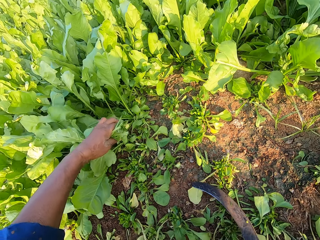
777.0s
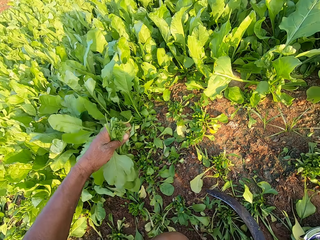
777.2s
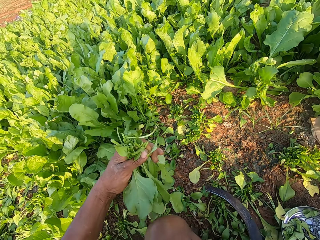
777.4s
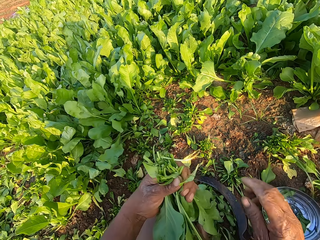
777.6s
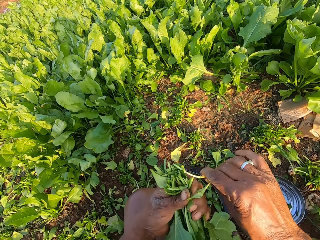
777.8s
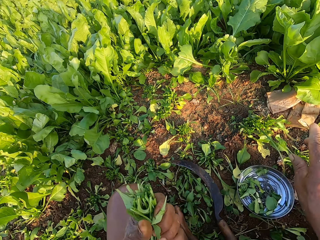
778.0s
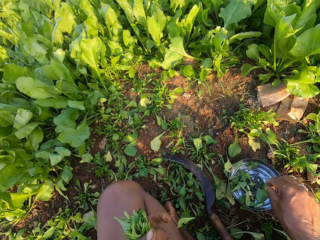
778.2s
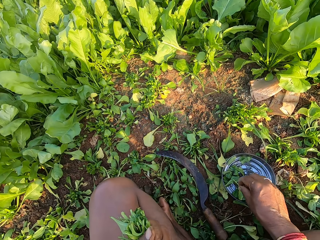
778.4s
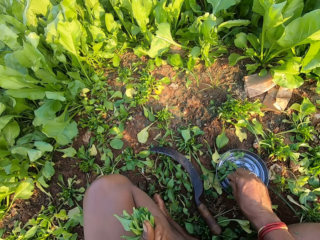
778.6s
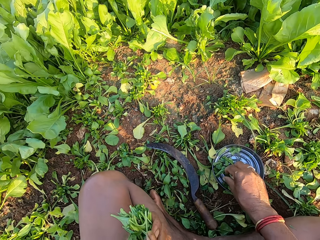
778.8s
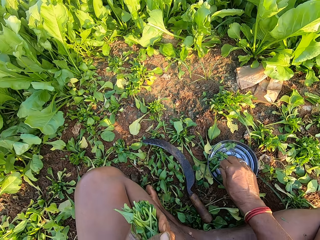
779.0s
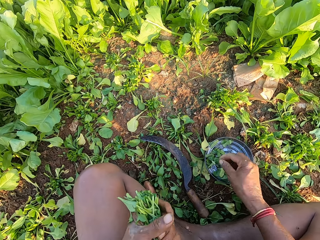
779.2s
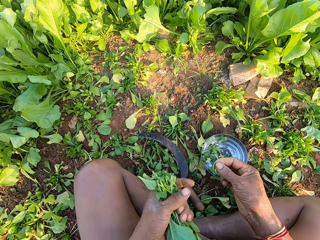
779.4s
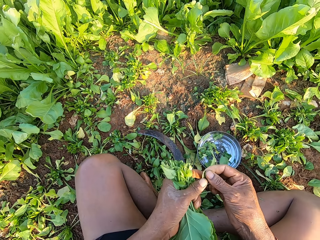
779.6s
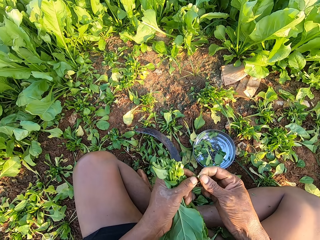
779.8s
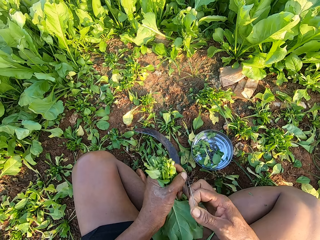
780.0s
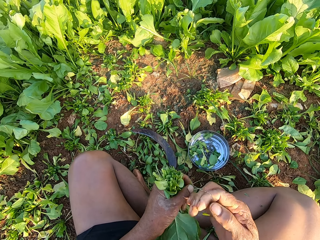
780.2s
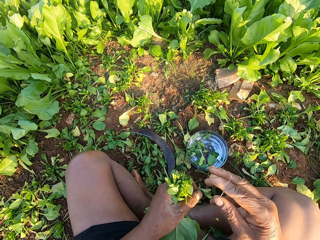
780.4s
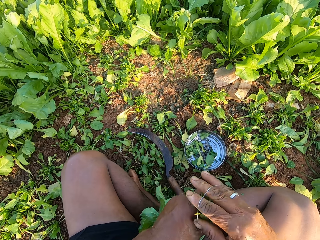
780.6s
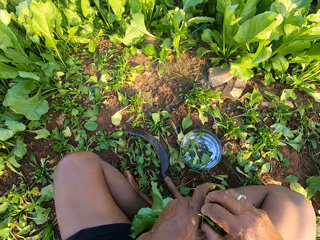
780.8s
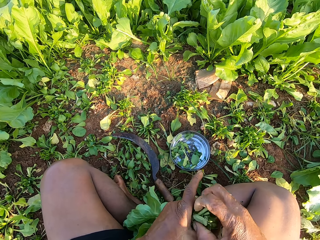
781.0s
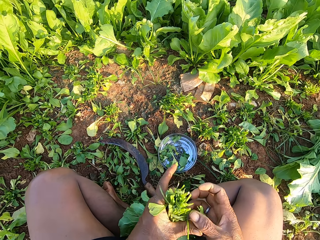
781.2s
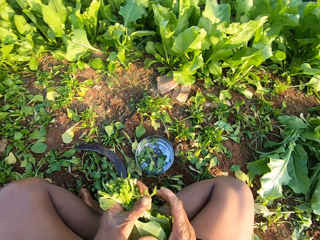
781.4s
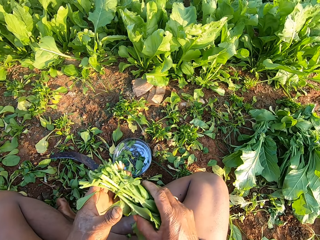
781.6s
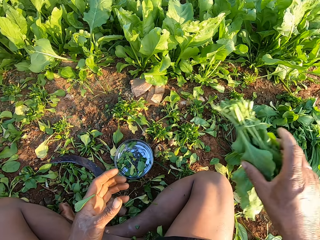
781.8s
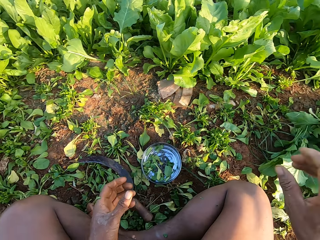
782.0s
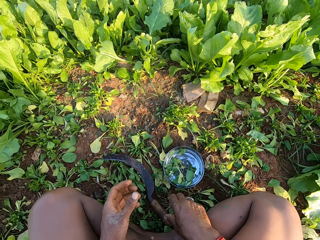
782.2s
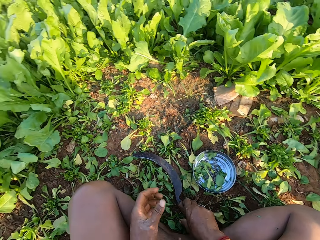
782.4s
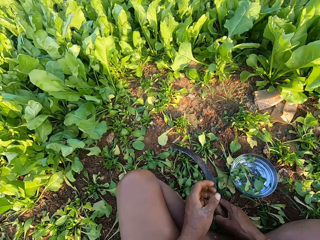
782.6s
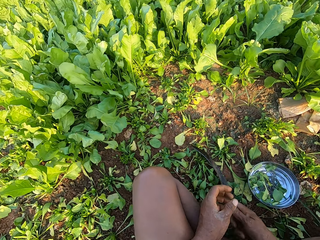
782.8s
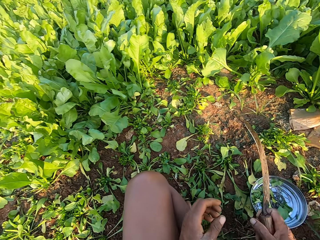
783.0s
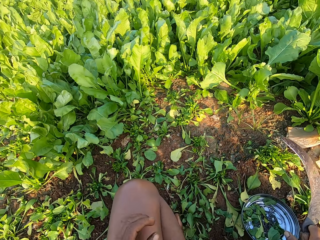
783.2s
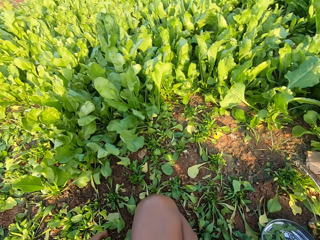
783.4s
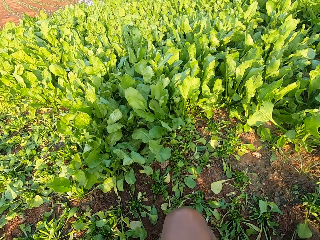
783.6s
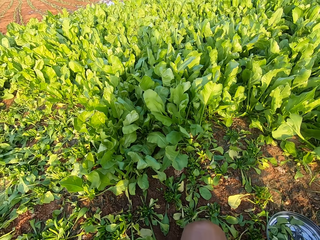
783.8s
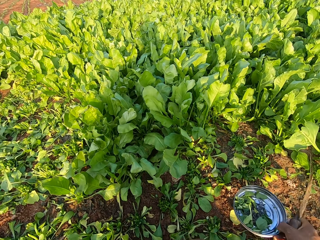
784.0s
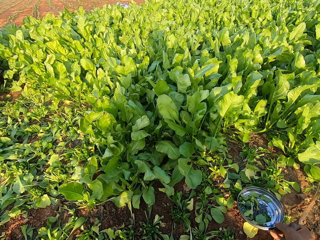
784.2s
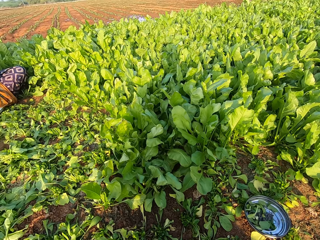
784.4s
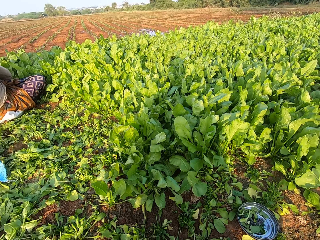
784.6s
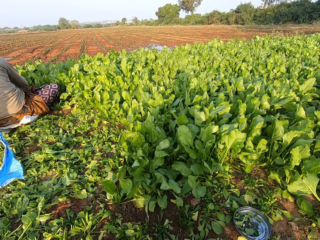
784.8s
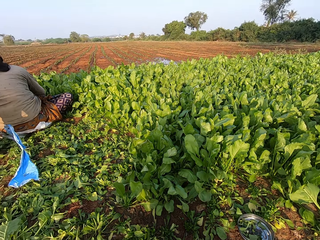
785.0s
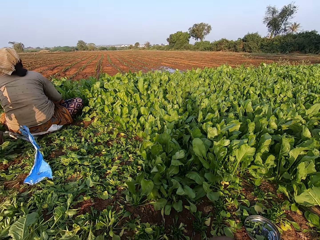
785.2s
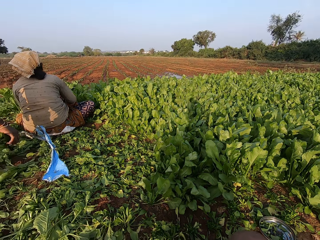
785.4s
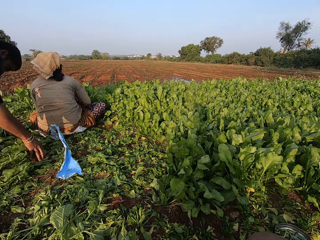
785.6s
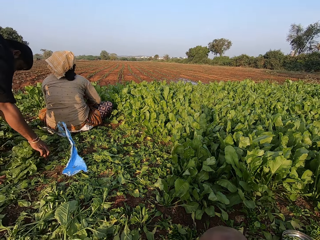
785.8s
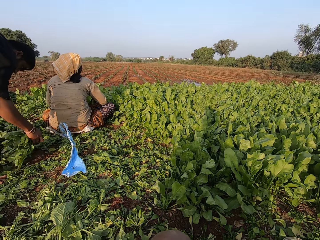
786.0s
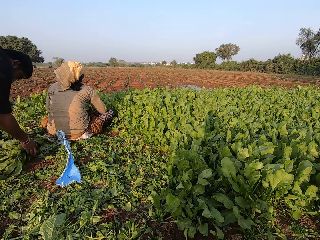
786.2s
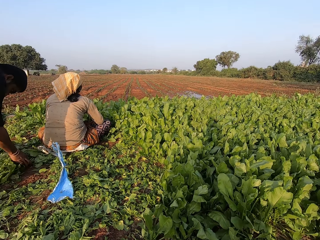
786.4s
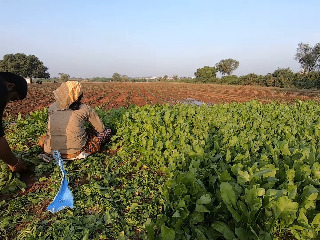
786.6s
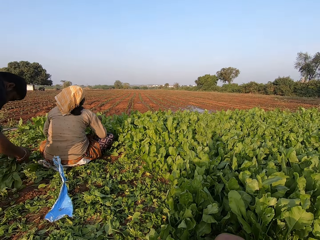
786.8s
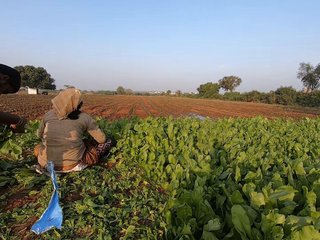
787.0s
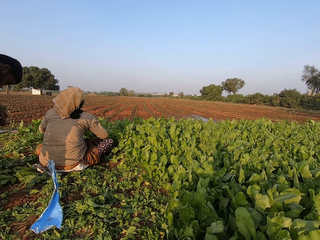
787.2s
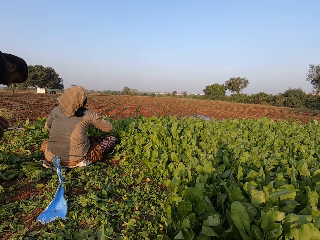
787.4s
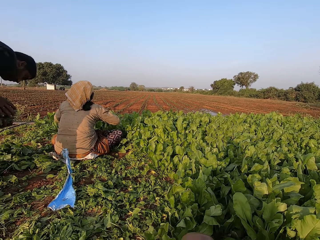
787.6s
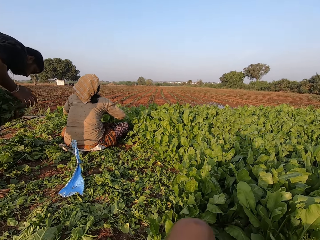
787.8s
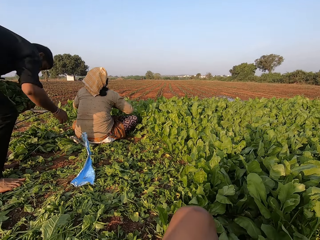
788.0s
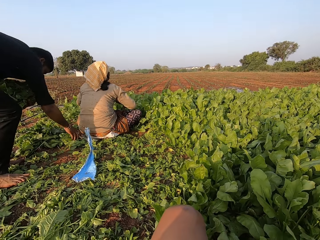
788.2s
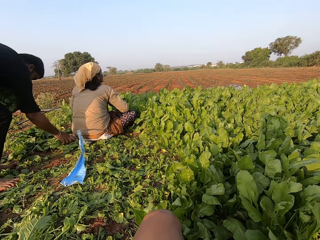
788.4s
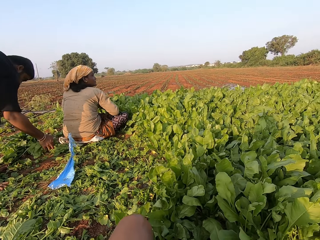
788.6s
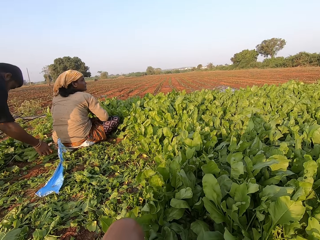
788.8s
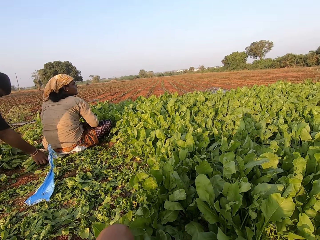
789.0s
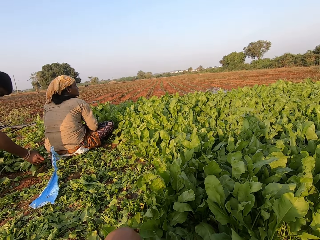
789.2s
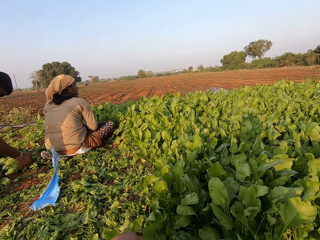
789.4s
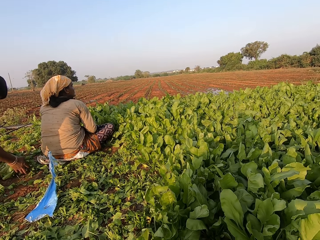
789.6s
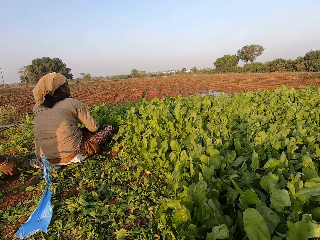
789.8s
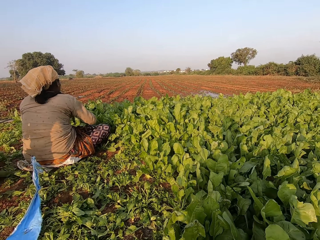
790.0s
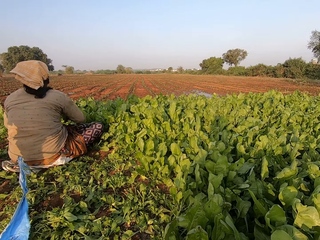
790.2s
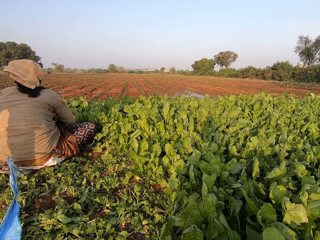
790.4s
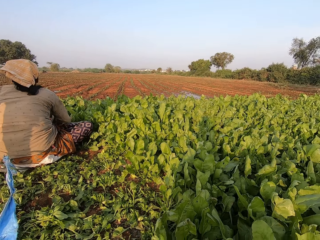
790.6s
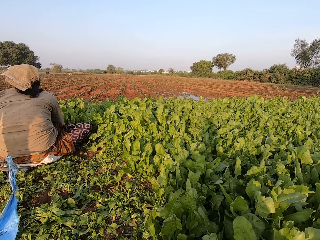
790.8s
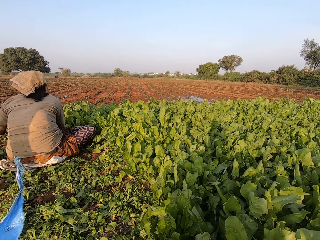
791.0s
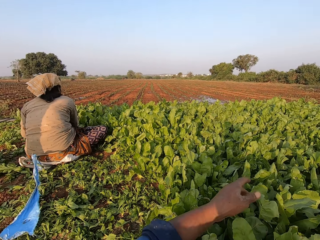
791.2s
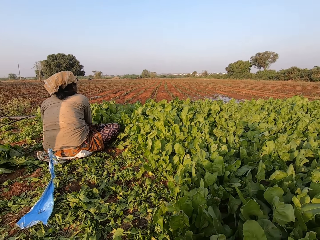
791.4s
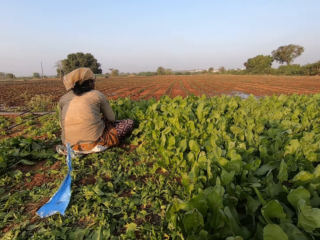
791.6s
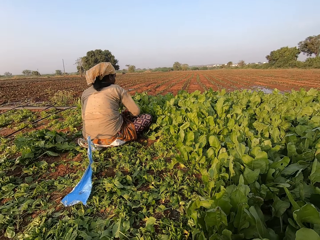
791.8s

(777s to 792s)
The camera wearer drops the sickle on the floor with his right hand. He picks up a piece of the plants with his right hand. He removes weed from the spinach bunch. He drops the piece of plant on the floor with his right hand. He picks up a rubber band from the metal plate on the floor with his right hand. He places the rubber band on his right hand with his left hand. He stretches the rubber band. He places the rubber band on the plants with his right hand. He passes the plants to his right hand with his left hand. He drops the plants on the floor with his right hand, with the rest. He picks up the sickle from the floor with his right hand. He picks up the metal plate from the floor with his right hand. He moves the container with rubber bands. He drops the metal plate on the floor with his right hand. A man picks up the plants from the floor with his right hand. A woman touches the plants on the floor with both hands. The camera wearer moves. The man places the plants on a tray on his left hand with his right hand. He picks up the plants from the floor with his right hand.

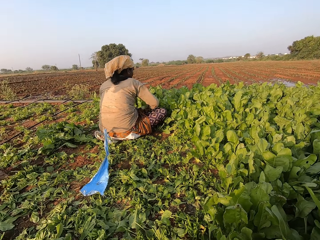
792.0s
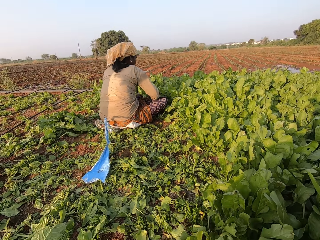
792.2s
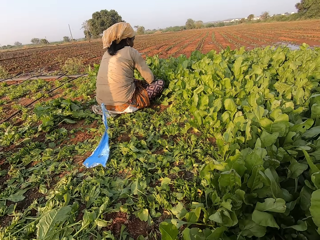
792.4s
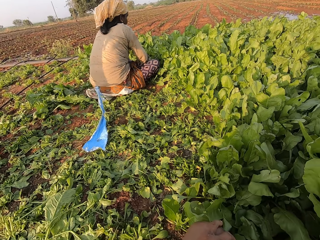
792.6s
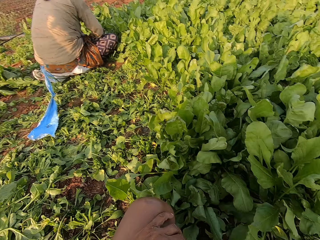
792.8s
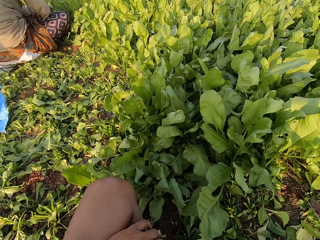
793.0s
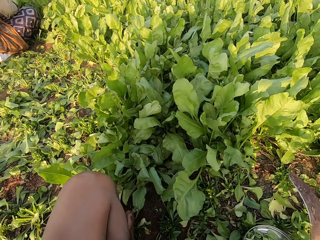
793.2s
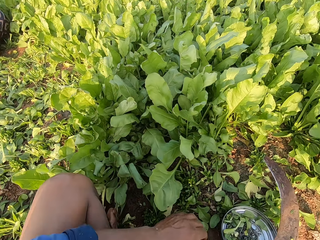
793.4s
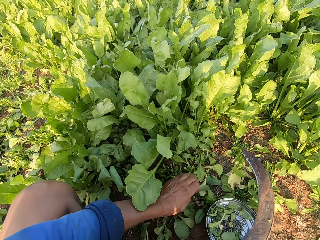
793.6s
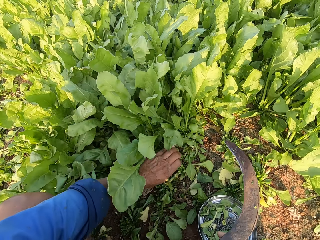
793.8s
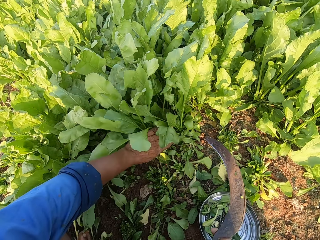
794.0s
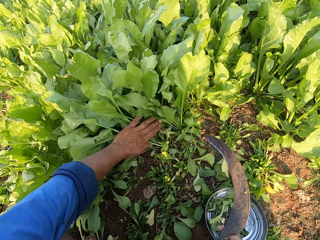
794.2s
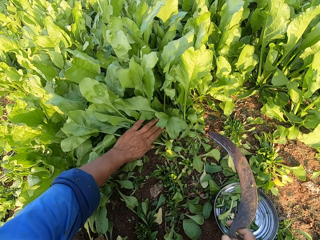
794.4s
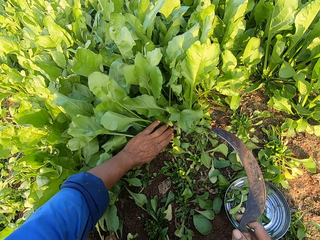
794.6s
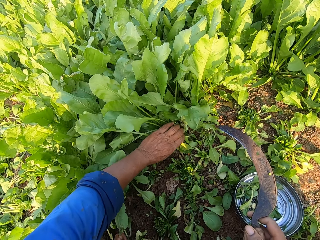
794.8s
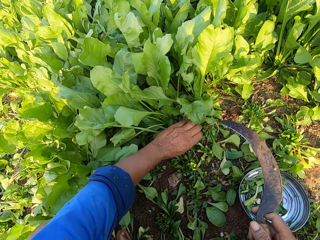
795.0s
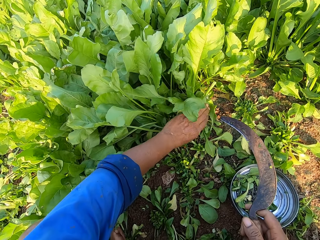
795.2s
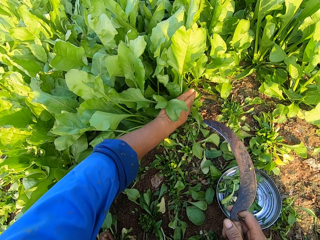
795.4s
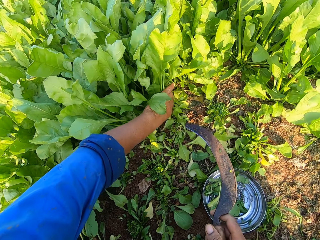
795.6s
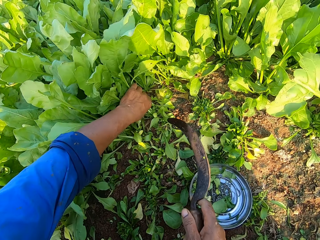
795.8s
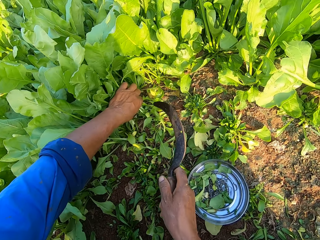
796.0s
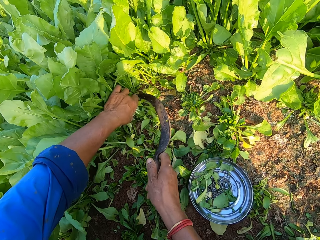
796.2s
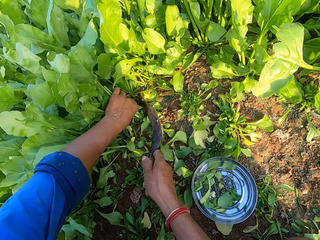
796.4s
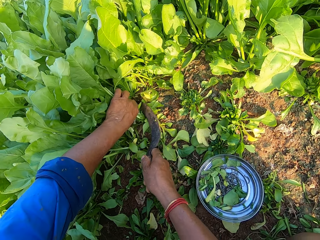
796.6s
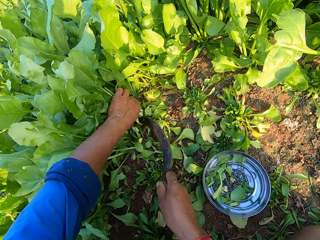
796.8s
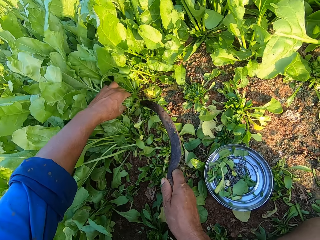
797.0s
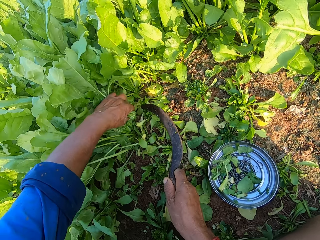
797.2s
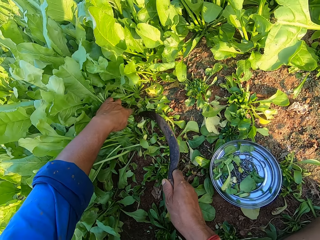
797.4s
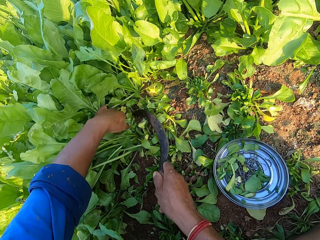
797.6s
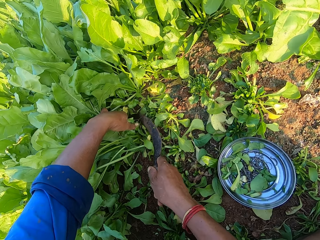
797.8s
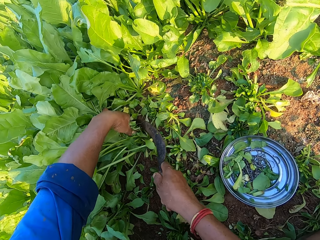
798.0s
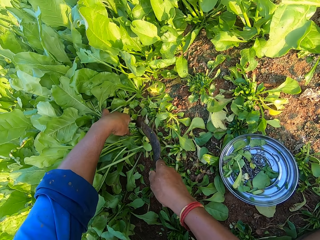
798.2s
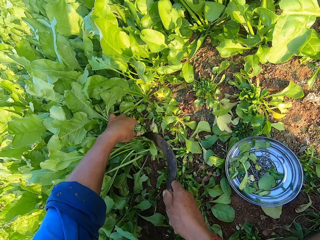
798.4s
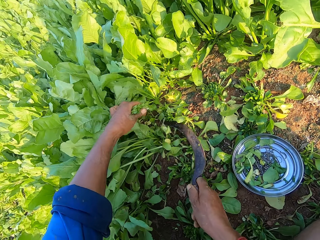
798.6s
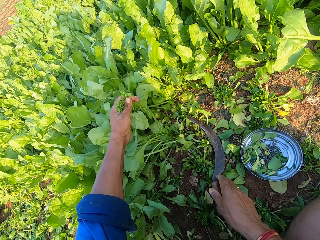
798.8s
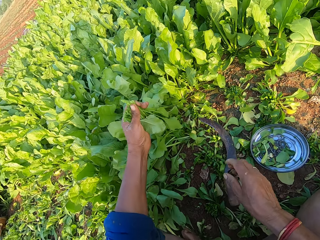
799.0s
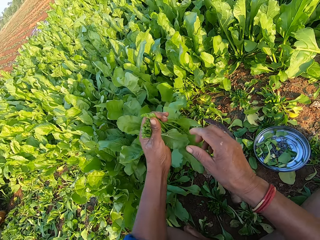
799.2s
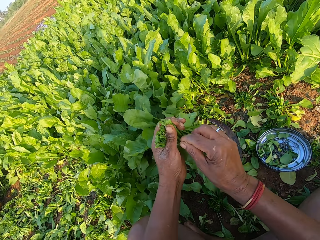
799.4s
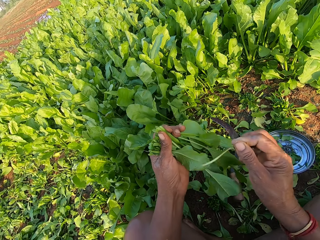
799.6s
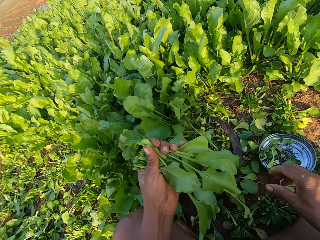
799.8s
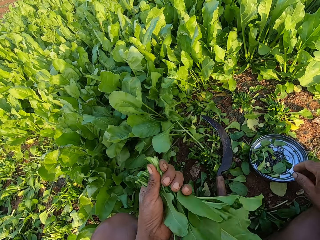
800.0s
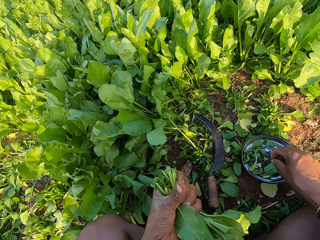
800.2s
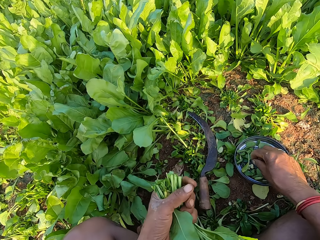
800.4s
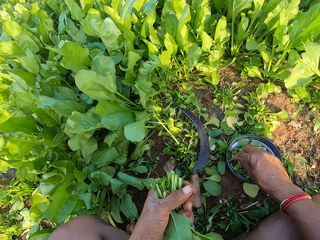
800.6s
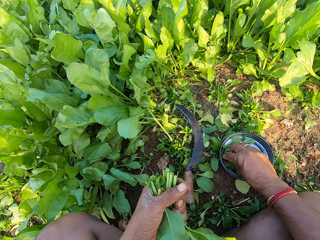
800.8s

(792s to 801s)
The camera wearer holds the plants on the floor with his left hand. He cuts the plants with the sickle with his right hand. He holds the plants on the floor with his left hand. He cuts the plants with the sickle with his right hand. He drops the sickle on the floor with his right hand. He picks up a piece of the plants with his right hand. He removes weed from the spinach bunch. He drops the piece of plant on the floor with his right hand. He picks up a rubber band from the metal plate on the floor with his right hand.
